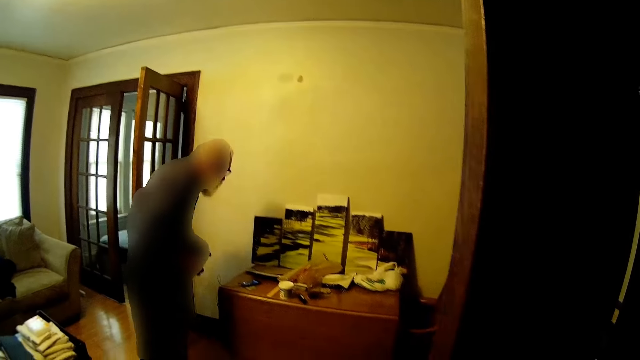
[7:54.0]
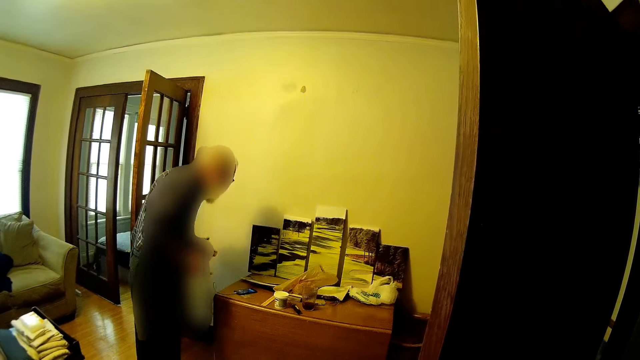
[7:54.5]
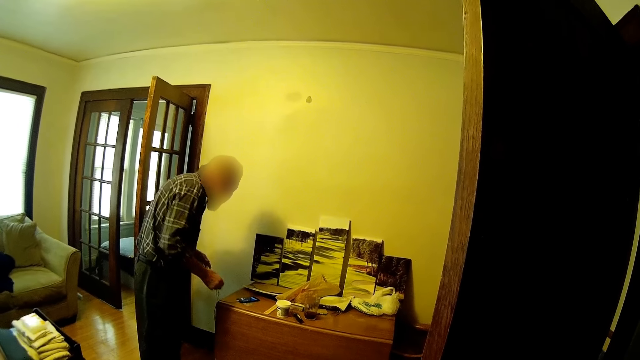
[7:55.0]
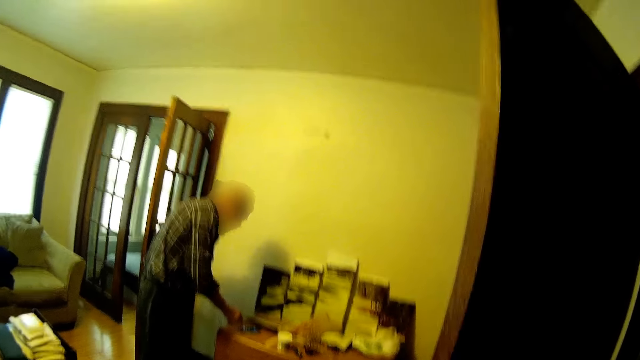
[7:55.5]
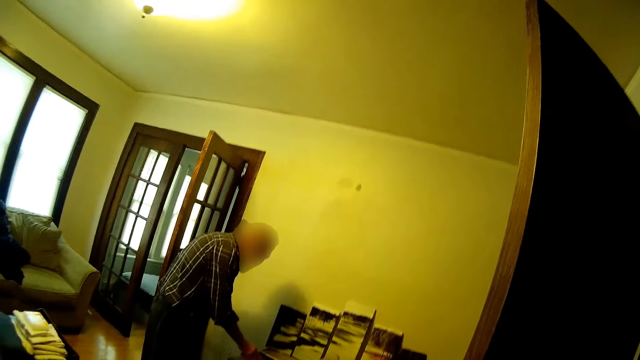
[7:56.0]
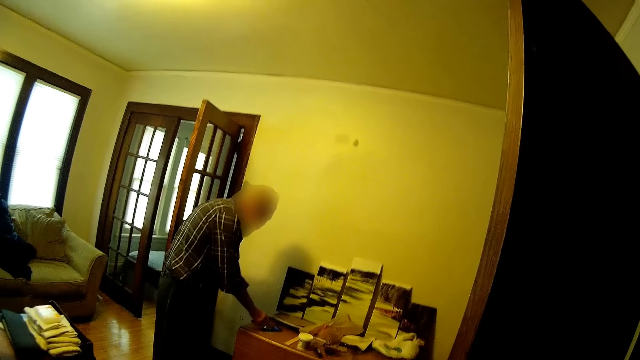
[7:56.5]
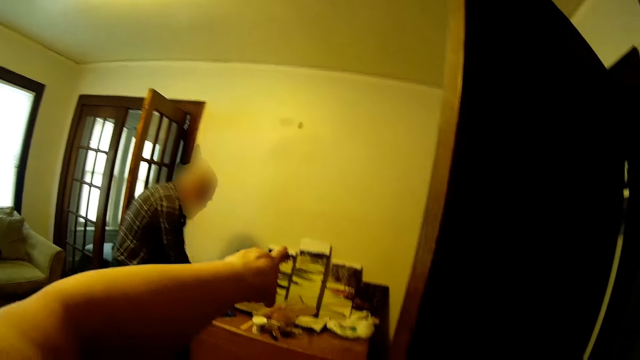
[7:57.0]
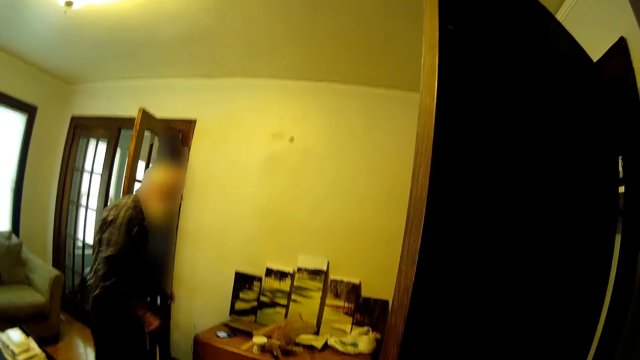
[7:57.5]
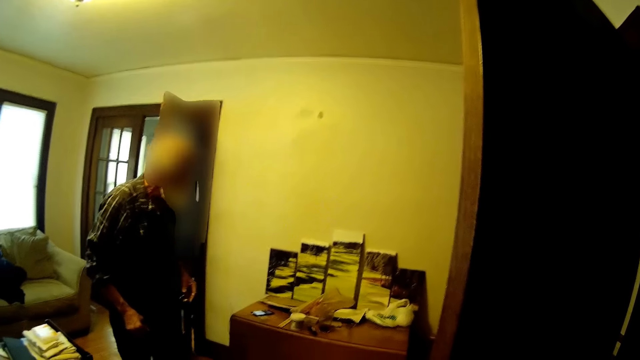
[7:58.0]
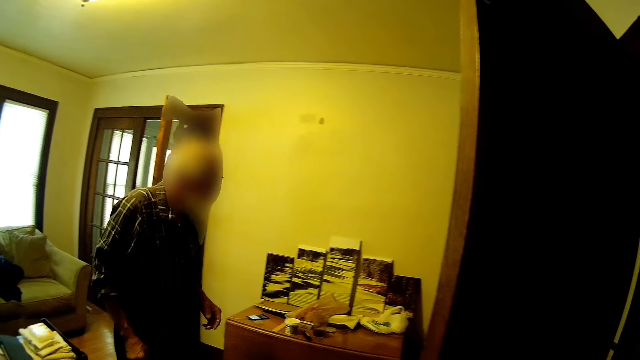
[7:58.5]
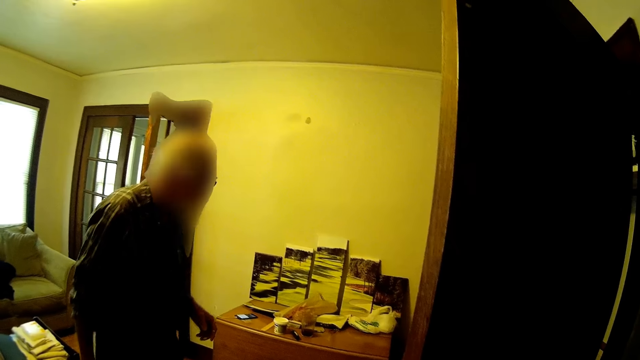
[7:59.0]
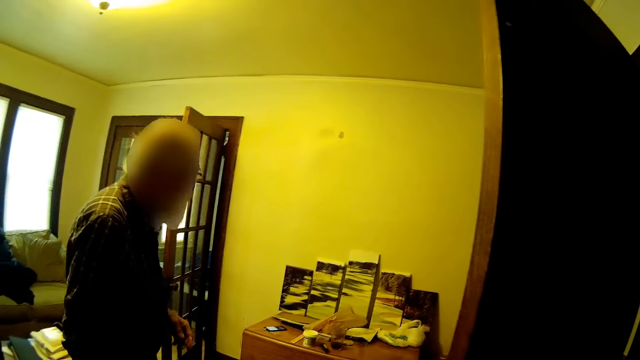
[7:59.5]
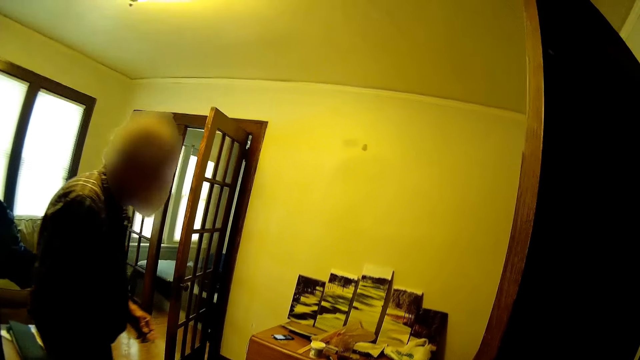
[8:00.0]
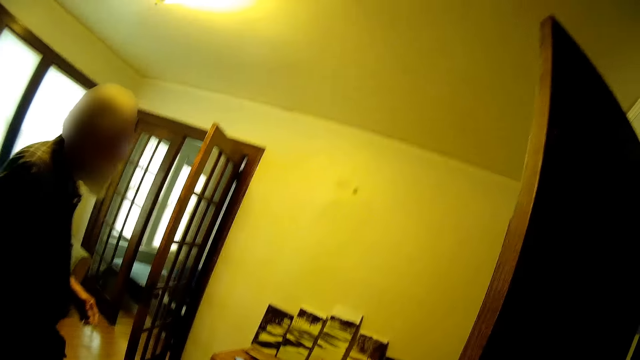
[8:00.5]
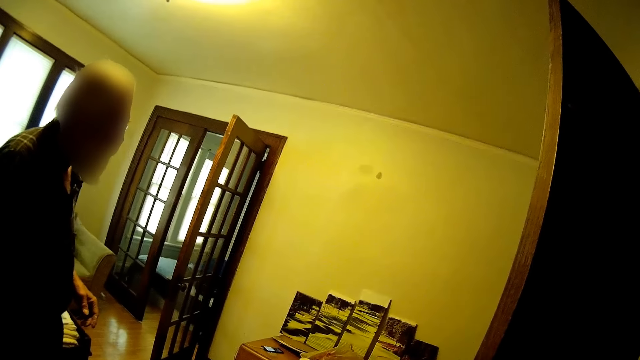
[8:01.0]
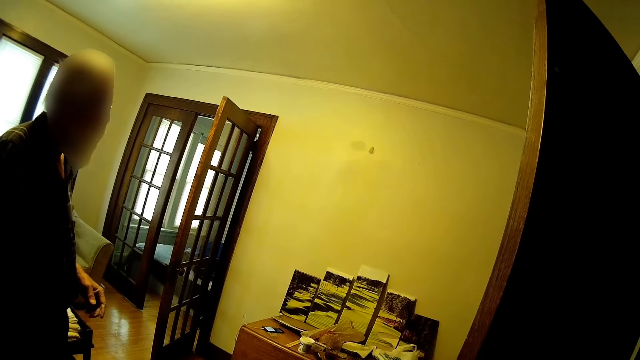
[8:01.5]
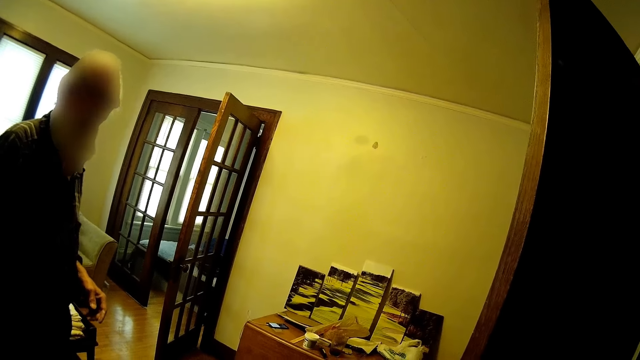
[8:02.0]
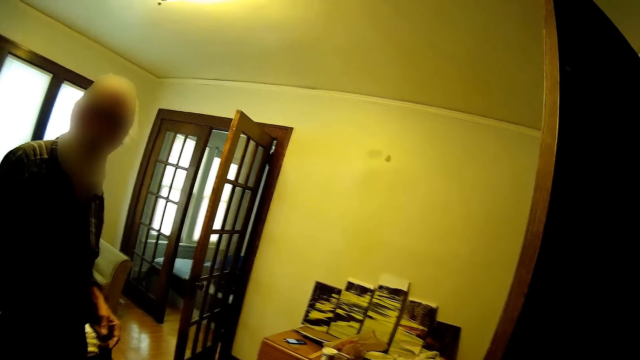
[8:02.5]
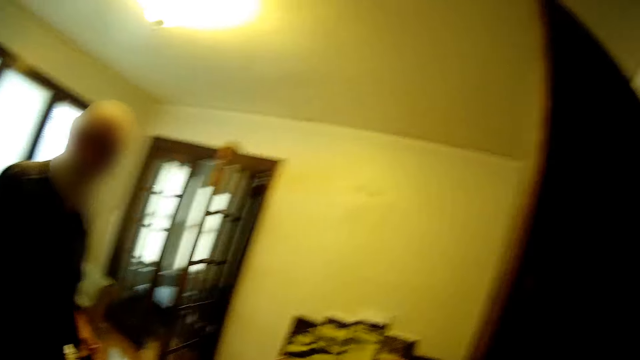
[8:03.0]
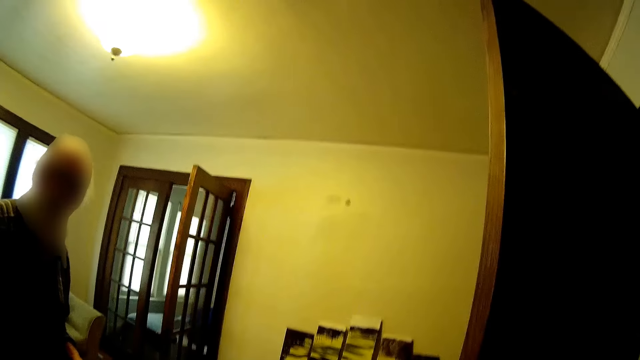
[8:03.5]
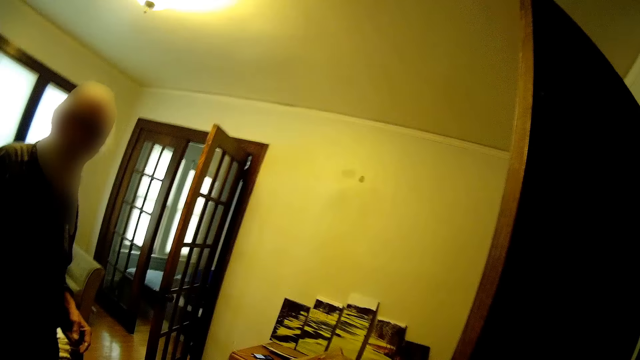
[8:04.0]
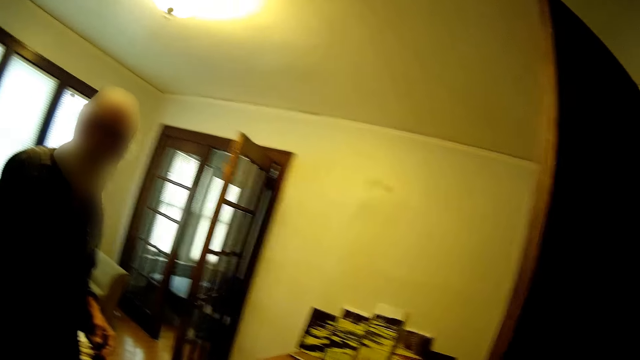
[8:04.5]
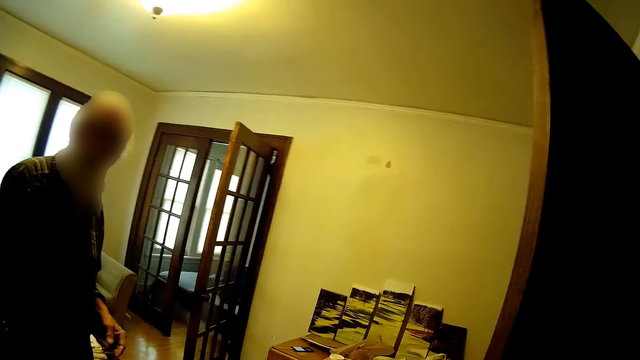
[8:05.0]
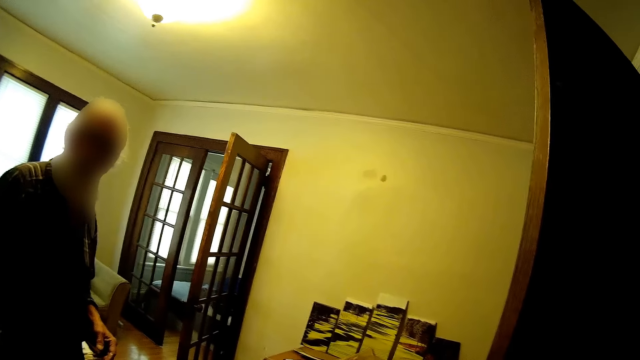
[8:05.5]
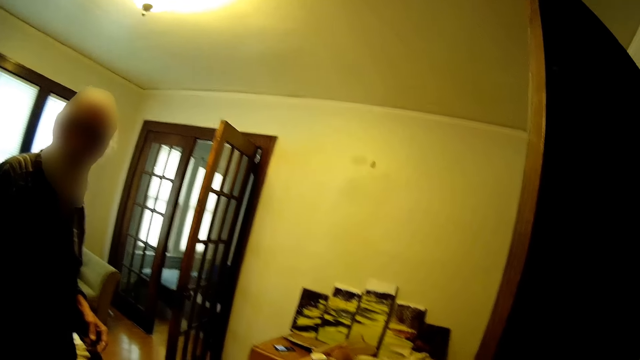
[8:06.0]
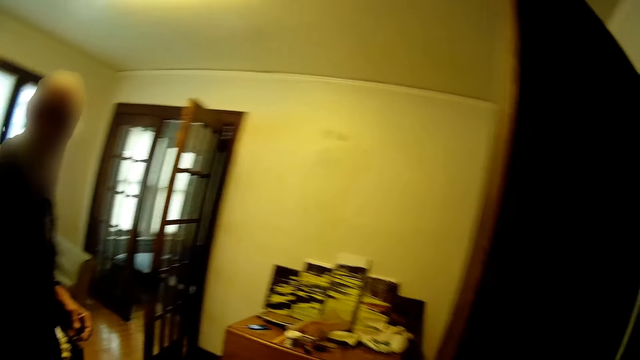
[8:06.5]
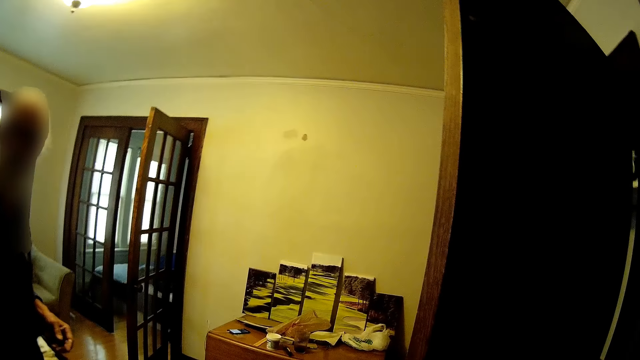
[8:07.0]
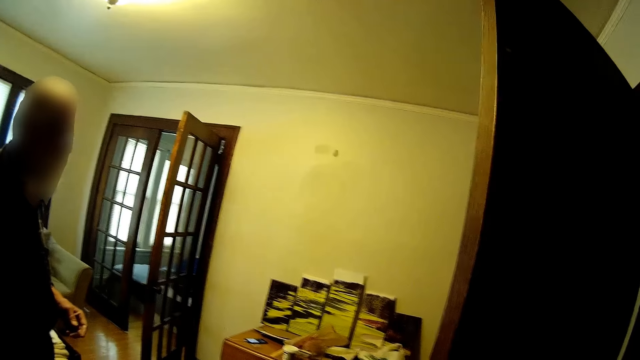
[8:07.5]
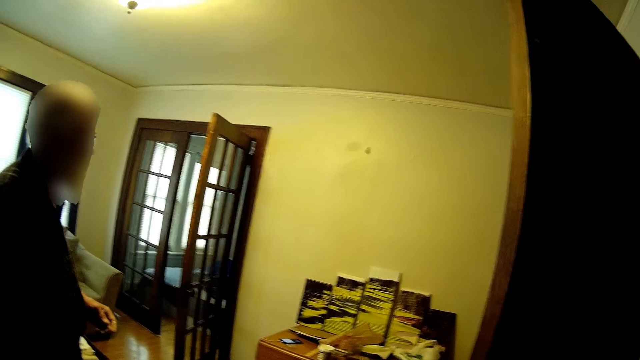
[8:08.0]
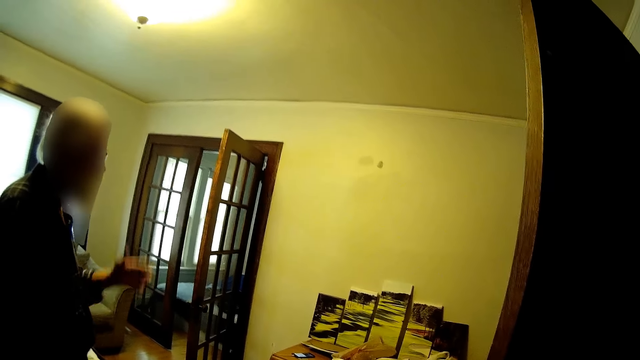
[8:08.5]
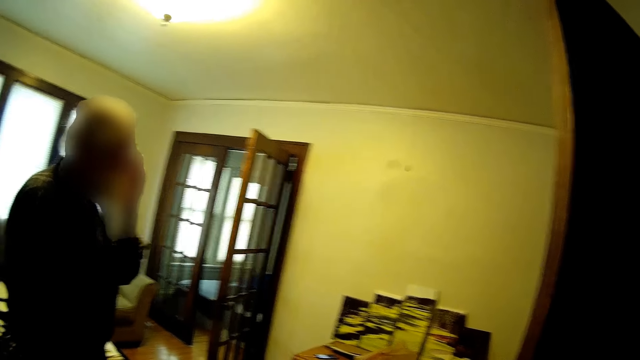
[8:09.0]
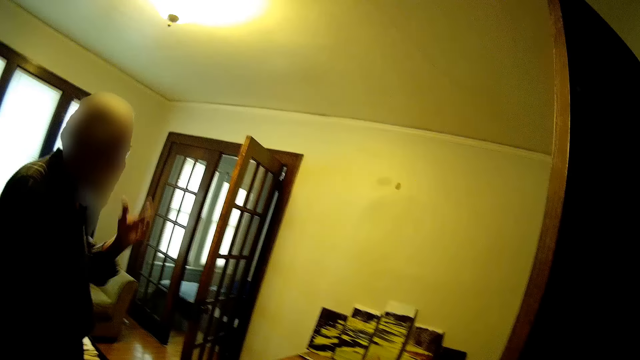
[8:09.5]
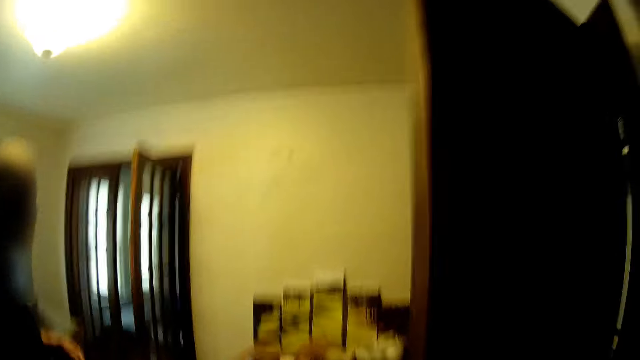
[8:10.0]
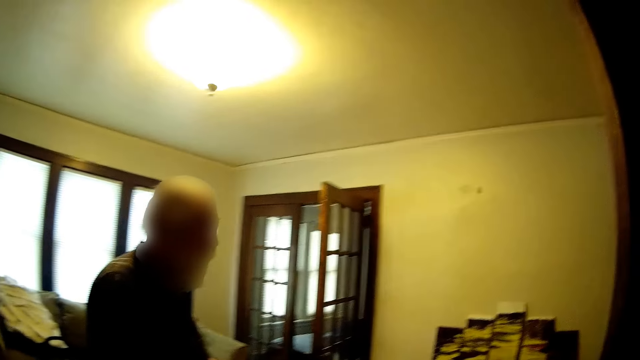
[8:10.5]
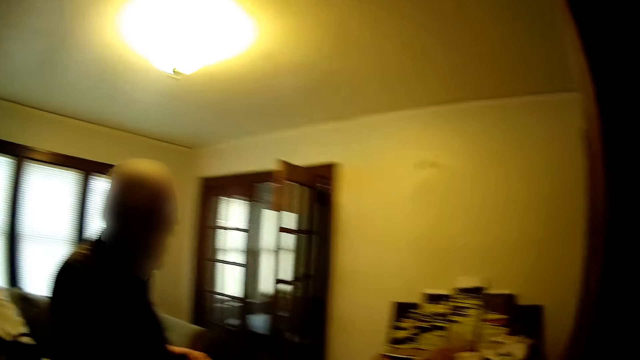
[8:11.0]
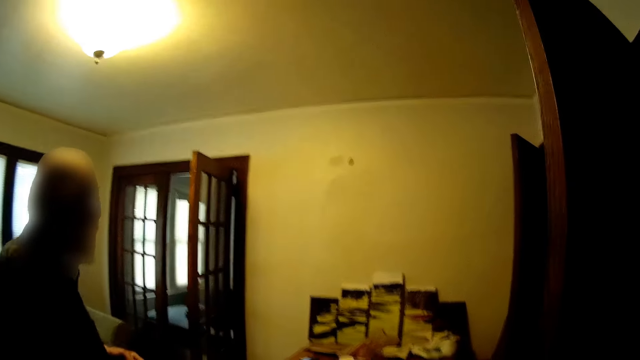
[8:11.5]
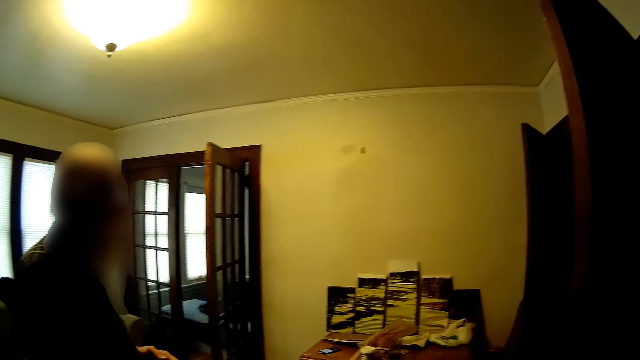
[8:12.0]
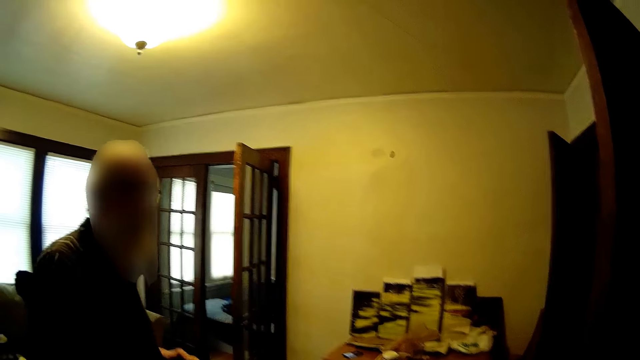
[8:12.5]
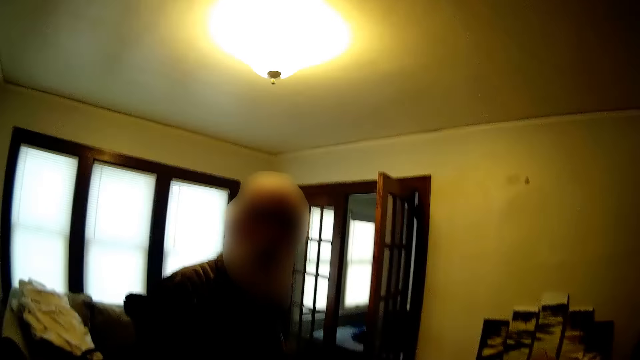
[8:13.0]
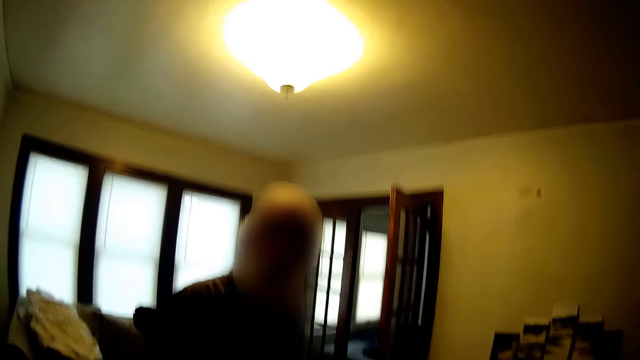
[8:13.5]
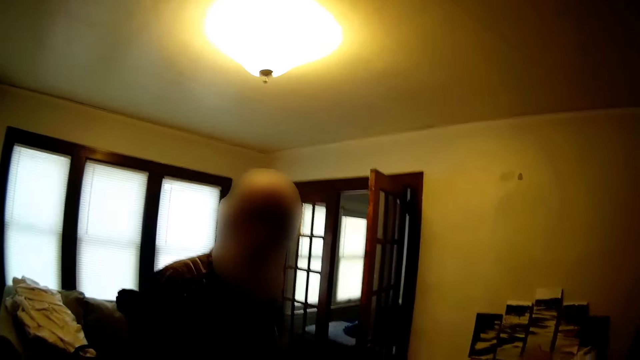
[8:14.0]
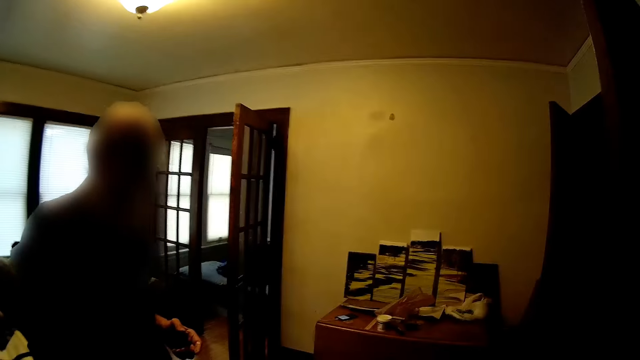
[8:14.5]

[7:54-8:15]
A man dials the phone. The camera wearer dialogues with the man. The man talks to the camera wearer.
